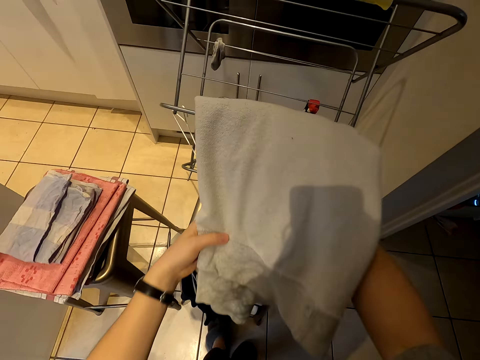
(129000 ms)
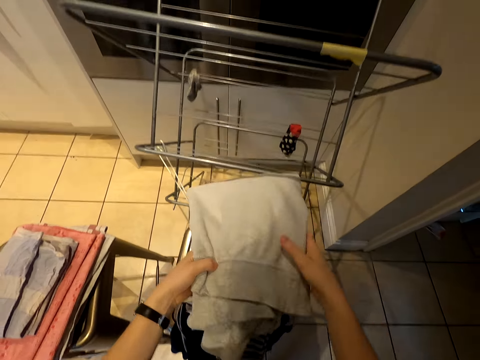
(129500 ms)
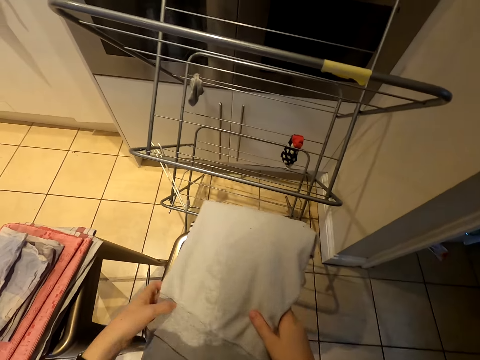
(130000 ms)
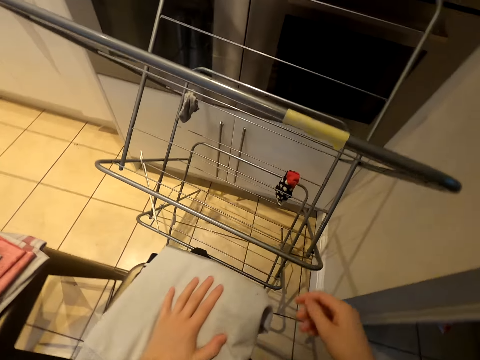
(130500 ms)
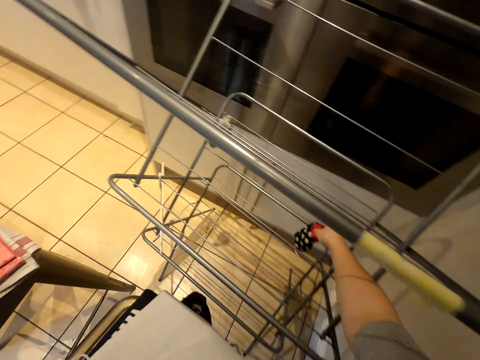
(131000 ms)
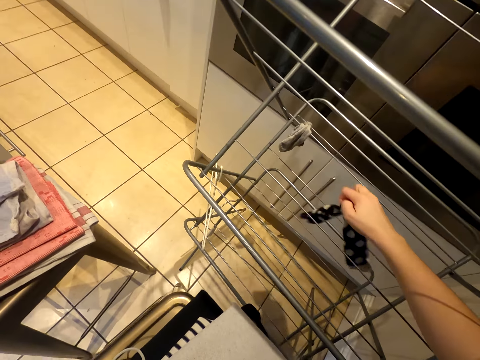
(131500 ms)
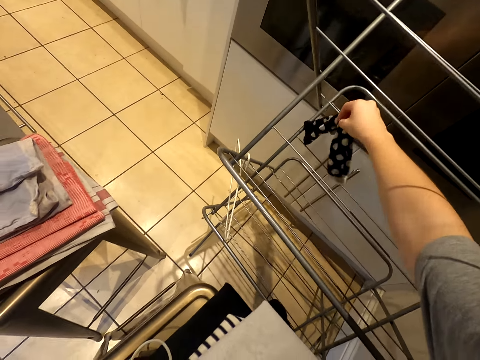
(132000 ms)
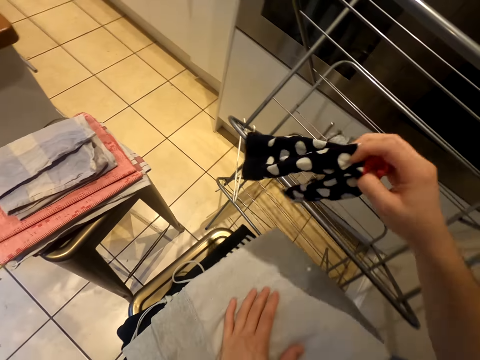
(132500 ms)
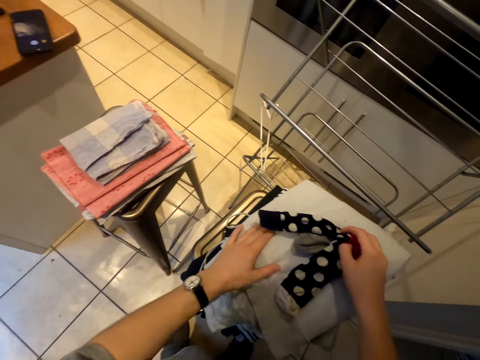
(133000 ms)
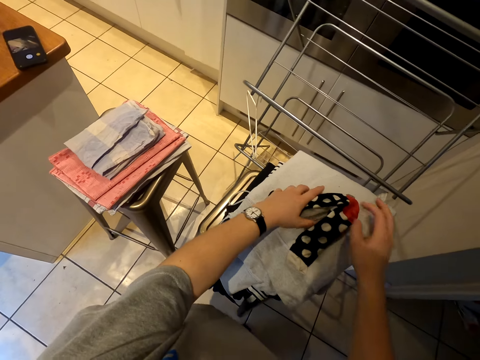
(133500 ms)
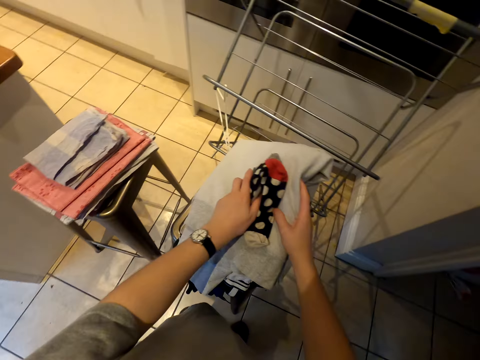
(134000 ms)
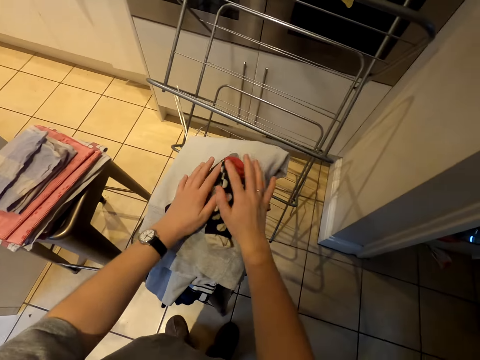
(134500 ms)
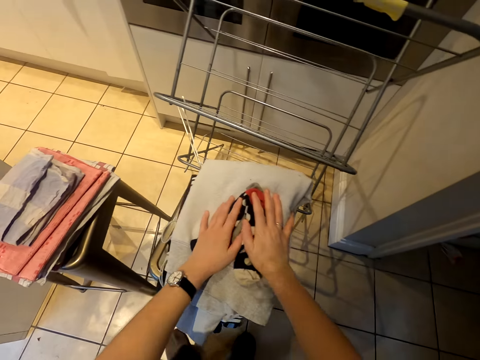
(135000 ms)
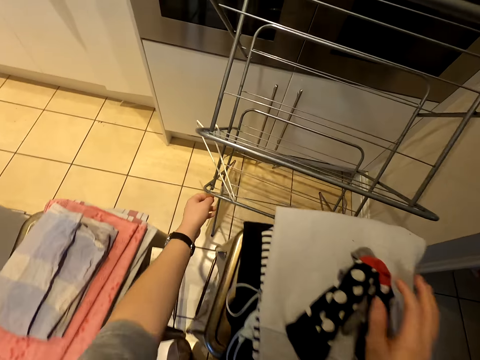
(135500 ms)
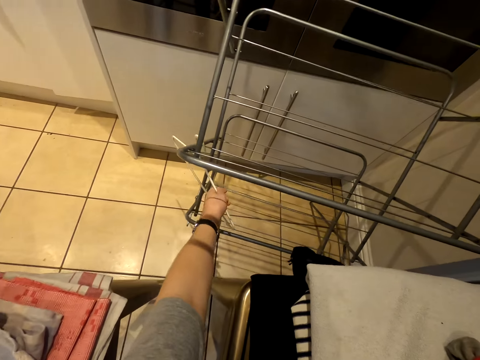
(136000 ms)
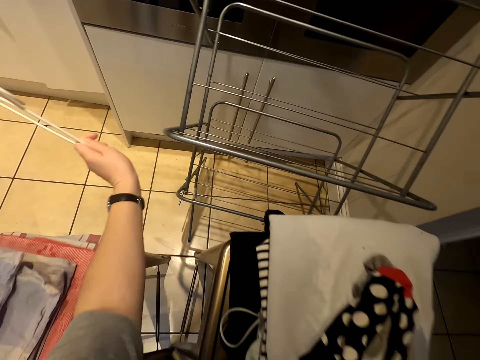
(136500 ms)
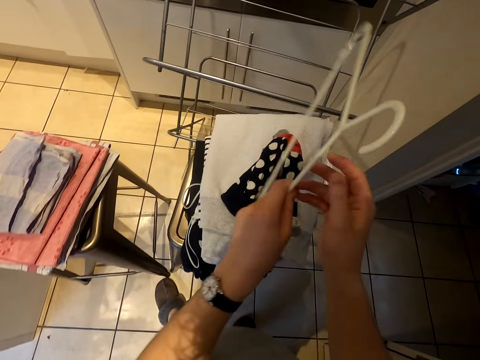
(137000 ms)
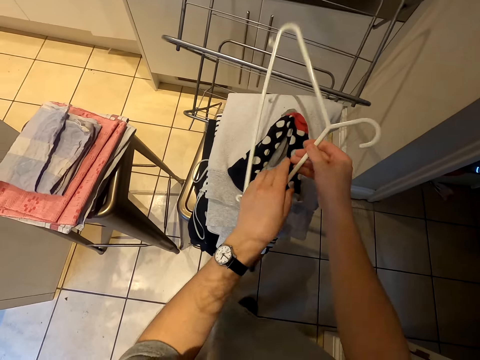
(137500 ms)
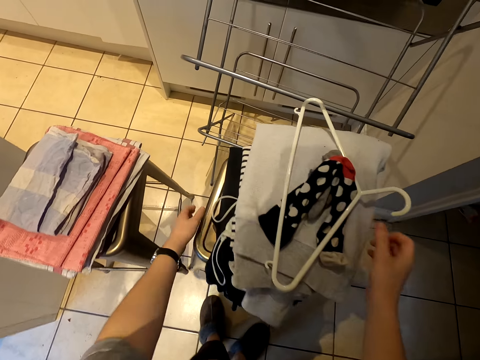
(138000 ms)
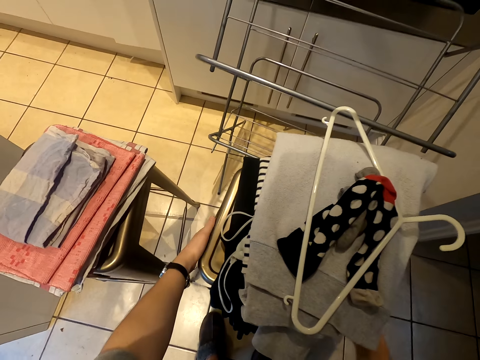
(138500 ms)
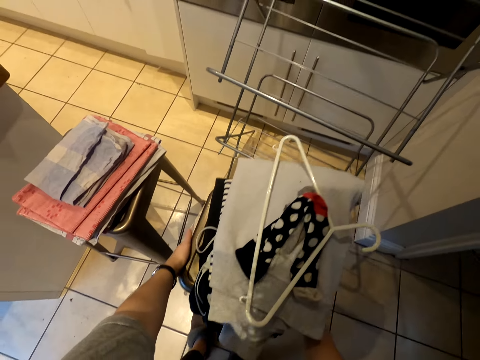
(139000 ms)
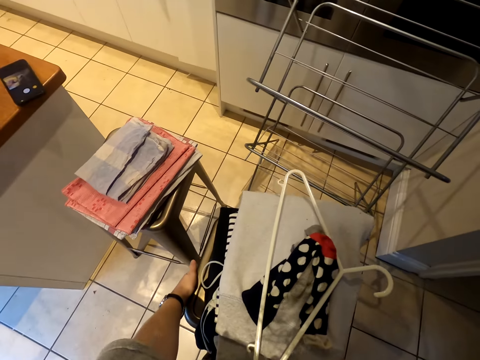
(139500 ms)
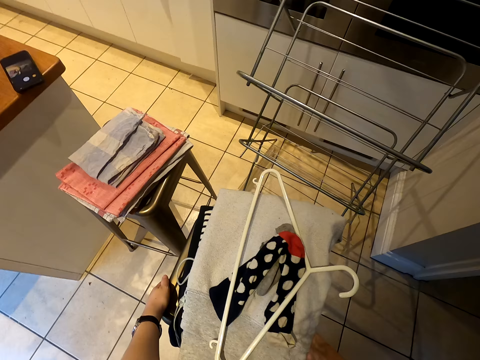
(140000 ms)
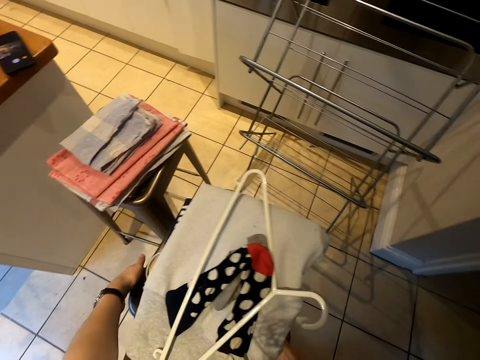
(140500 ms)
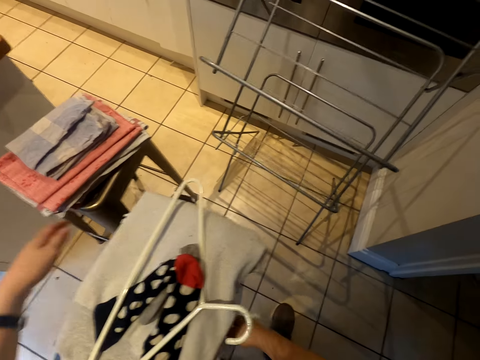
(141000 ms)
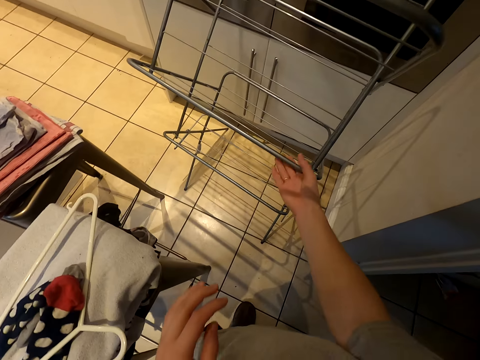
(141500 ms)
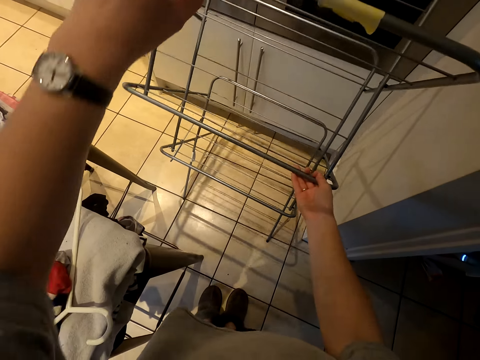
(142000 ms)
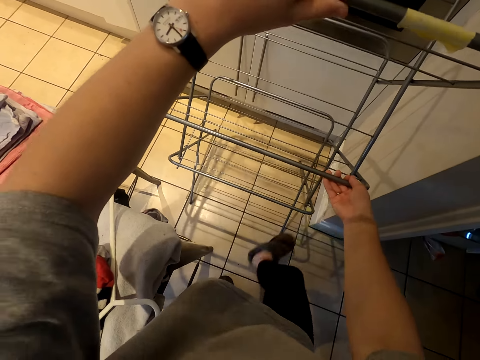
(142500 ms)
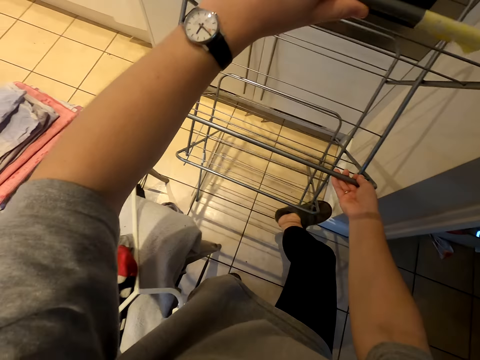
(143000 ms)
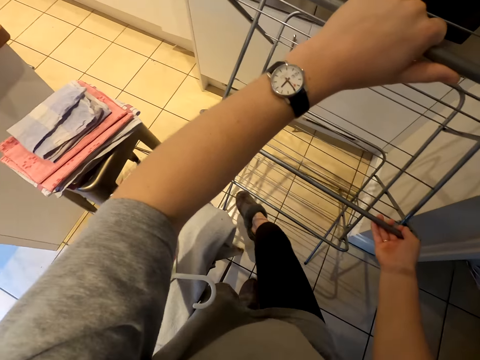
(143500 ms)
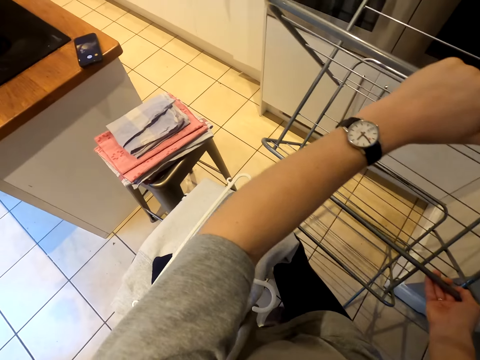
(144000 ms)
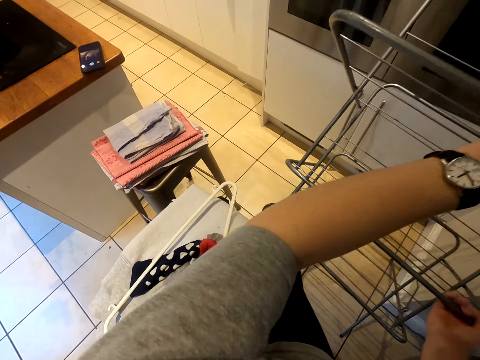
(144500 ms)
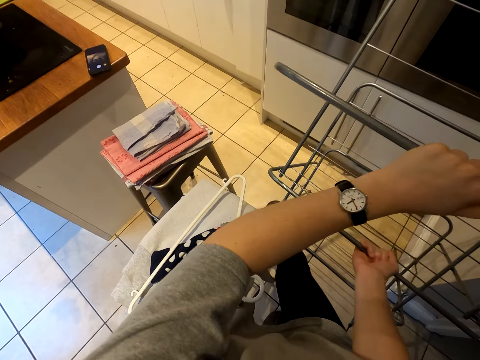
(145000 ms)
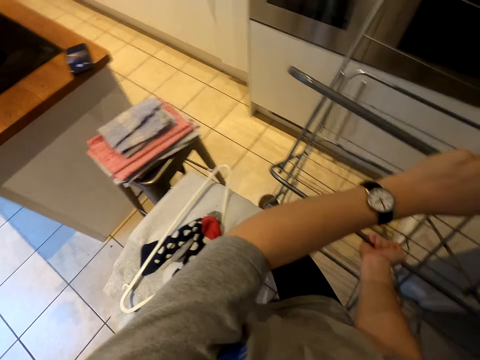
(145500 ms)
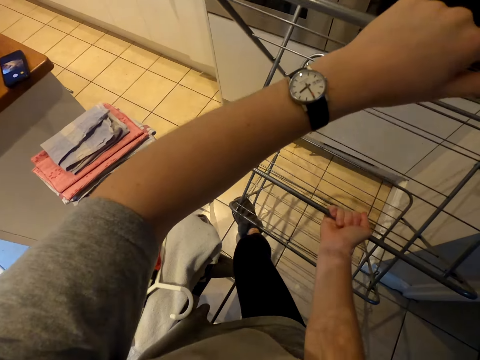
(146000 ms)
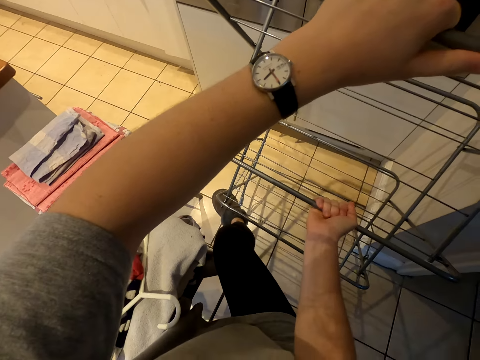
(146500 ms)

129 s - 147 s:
The camera wearer puts the cloth on the stool. They pick a cloth from the clothes-drying rack, and pick a cloth again. They put the cloth on the stool. They pick a hanger from the rack. They put the hanger on top of the clothes on the stool. They drag the stool around the room. They fold the clothes-drying rack.

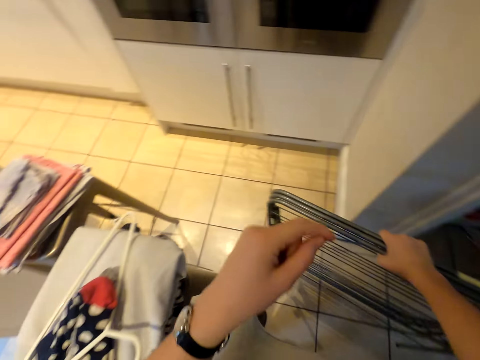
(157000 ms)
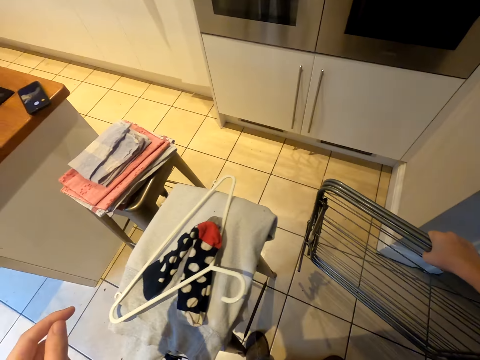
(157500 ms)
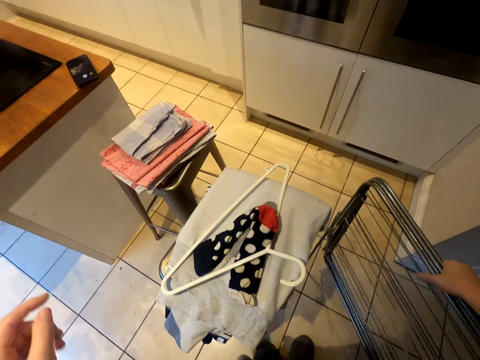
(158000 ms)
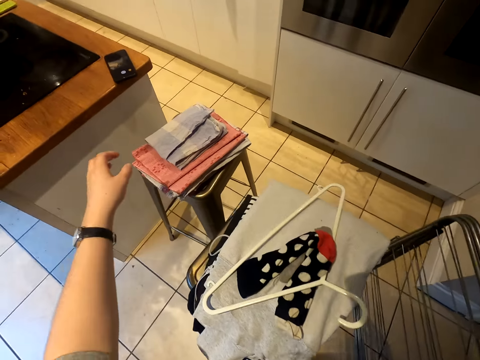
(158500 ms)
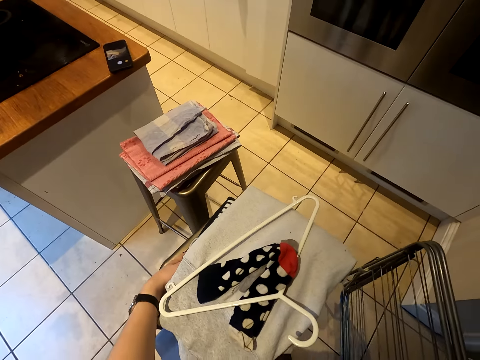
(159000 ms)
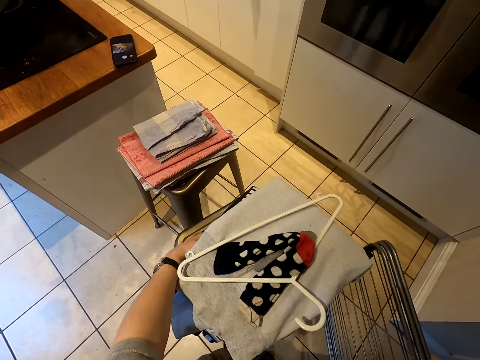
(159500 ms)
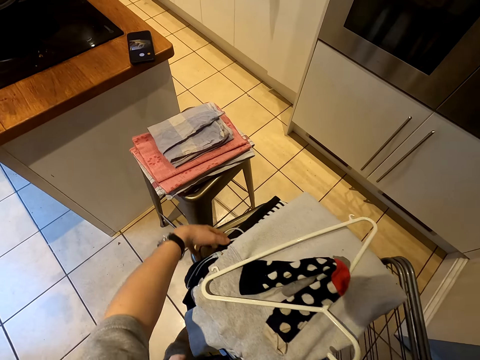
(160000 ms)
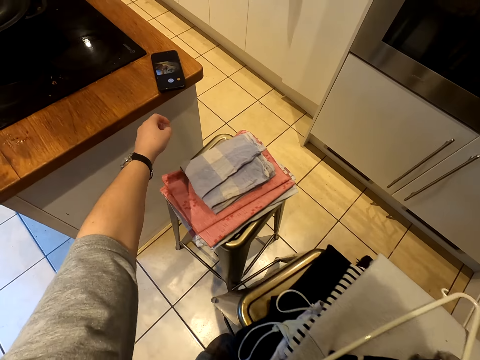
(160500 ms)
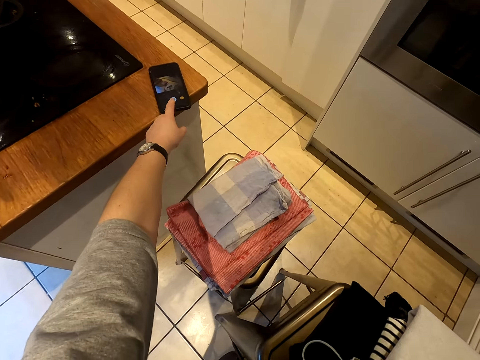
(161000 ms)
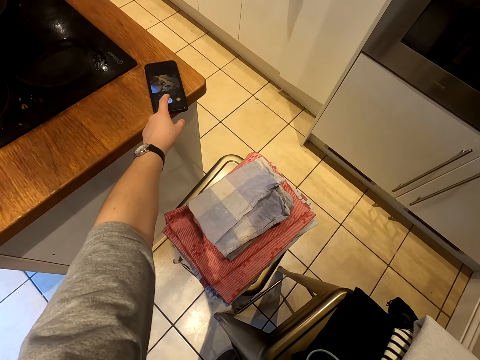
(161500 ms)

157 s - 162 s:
The camera wearer walks around the room. They use a phone.
